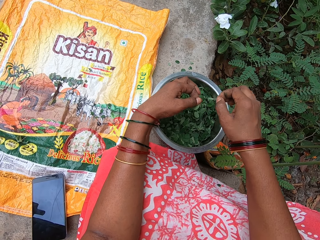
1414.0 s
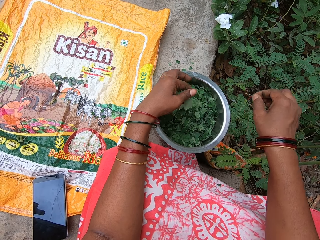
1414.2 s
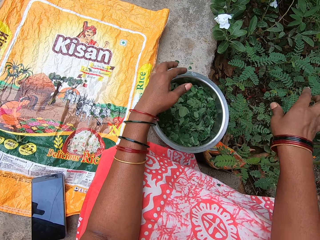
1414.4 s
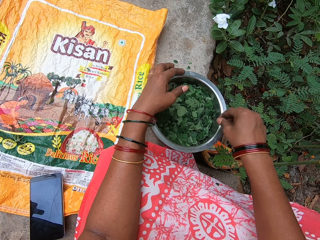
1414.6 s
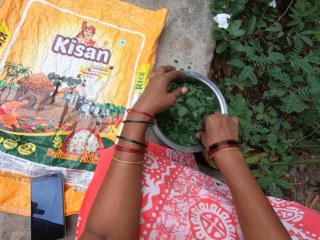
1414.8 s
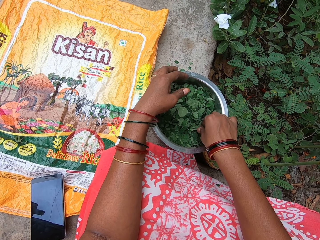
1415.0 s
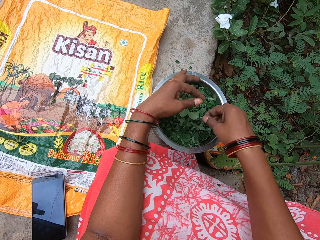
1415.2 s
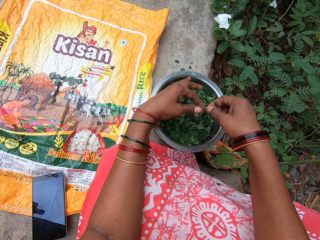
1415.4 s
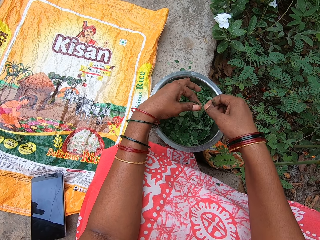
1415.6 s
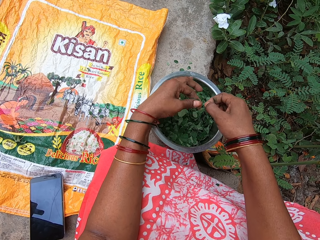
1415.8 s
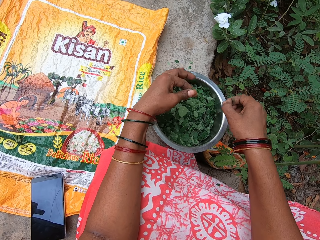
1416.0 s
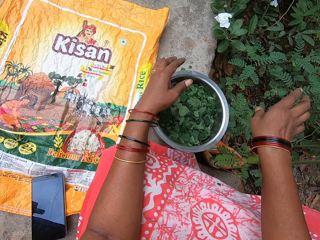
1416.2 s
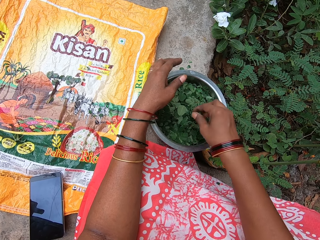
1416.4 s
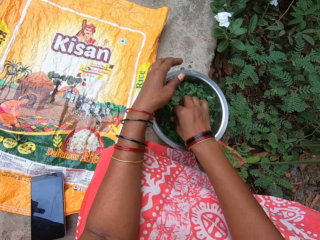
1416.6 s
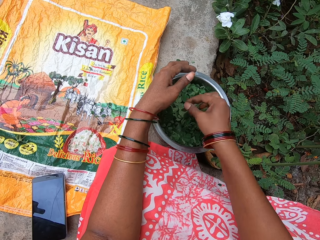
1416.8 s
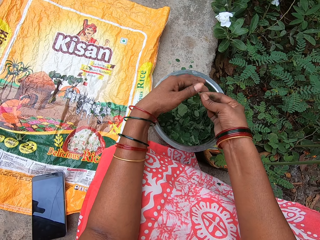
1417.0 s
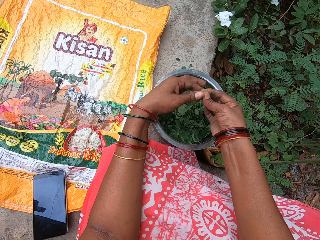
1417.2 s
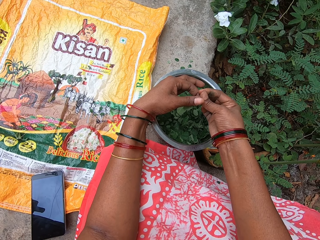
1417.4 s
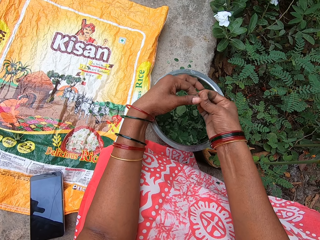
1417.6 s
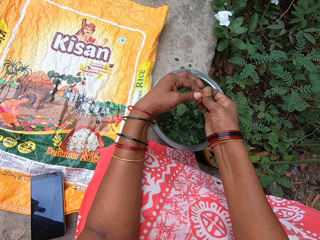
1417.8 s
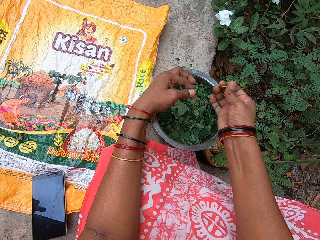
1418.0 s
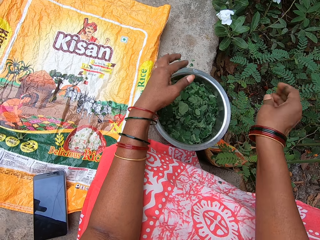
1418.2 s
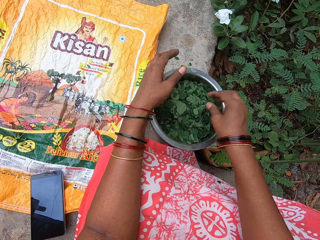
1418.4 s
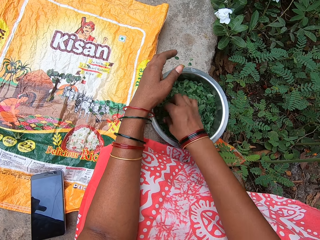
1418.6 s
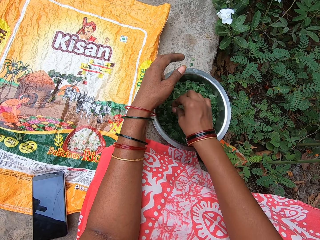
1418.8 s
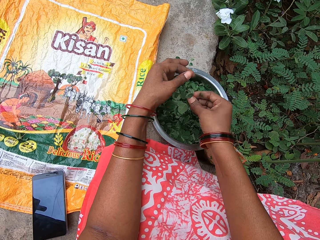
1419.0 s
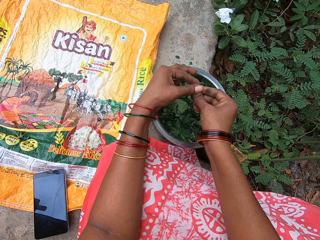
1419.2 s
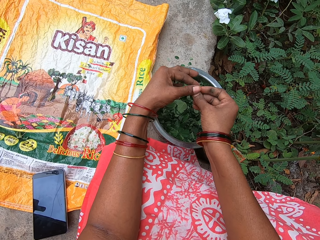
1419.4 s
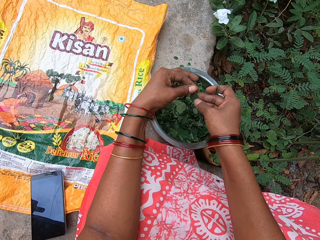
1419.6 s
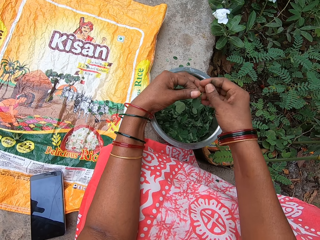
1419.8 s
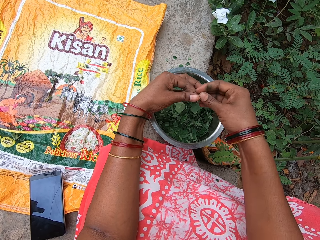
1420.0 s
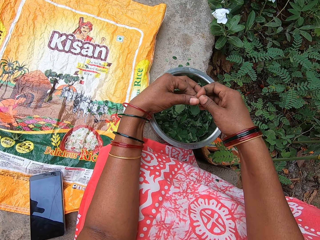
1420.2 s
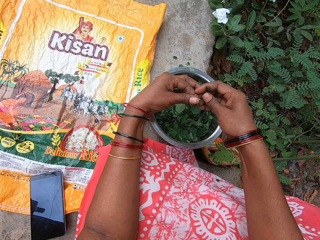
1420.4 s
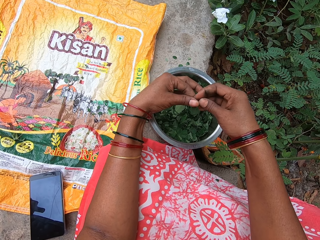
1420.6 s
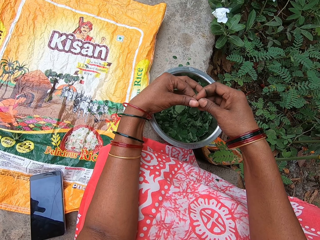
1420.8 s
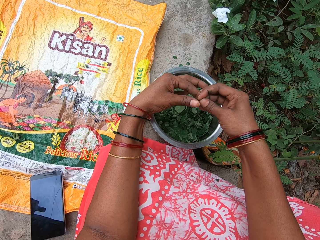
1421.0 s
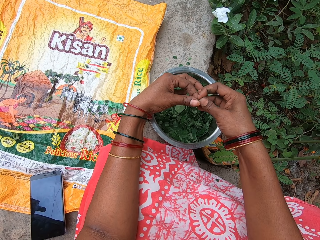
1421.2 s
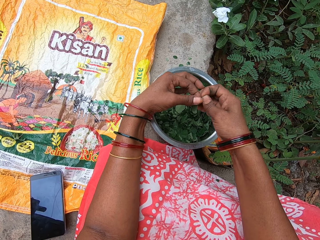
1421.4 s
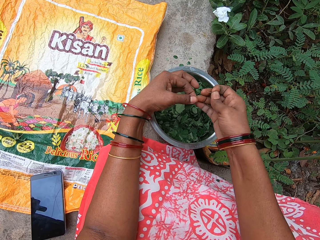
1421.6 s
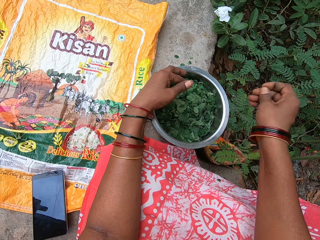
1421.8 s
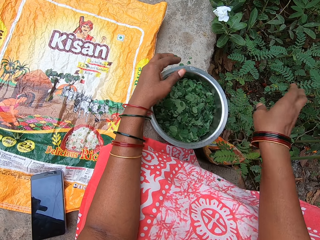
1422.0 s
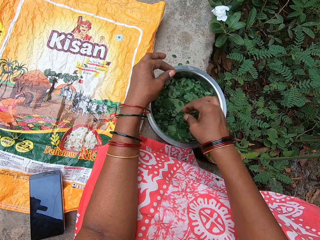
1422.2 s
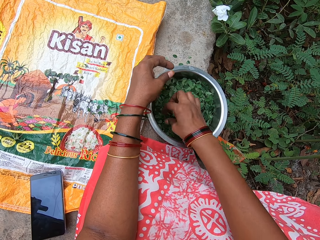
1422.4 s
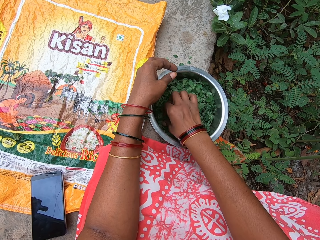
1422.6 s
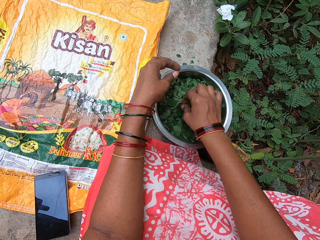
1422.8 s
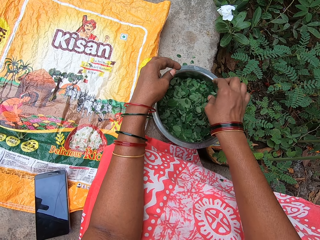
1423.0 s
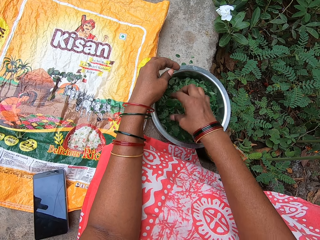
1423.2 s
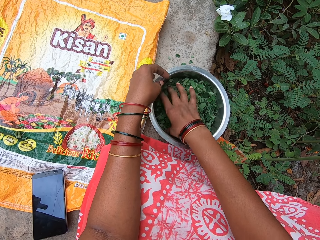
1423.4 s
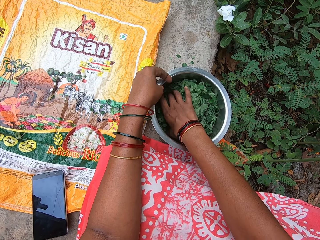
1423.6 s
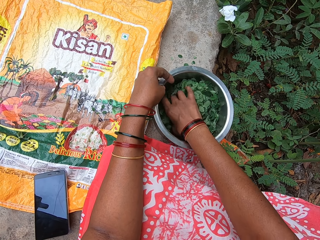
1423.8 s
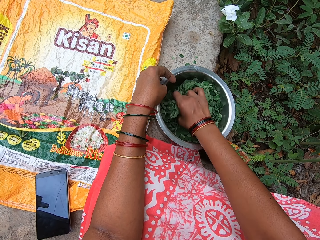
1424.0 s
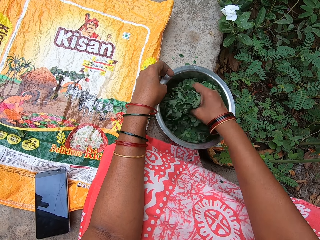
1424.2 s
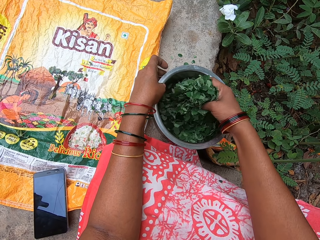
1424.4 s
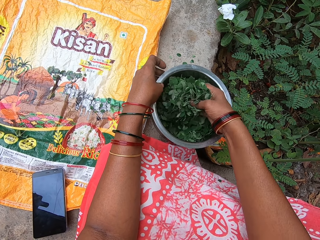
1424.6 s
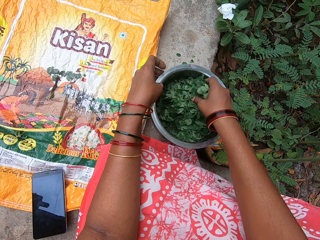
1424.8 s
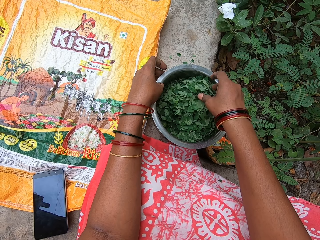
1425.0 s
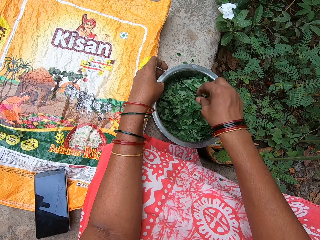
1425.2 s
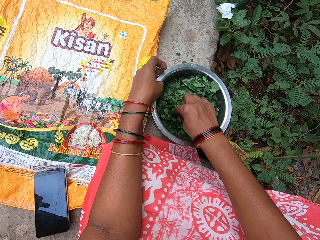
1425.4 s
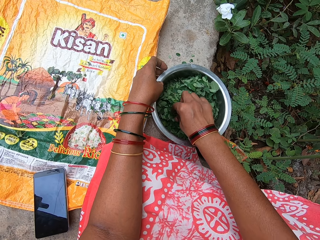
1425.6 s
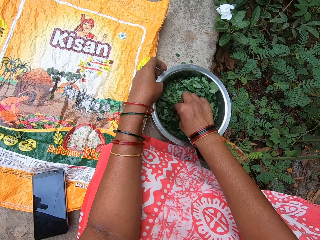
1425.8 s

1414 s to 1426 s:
The camera wearer drops the mint leaf into the bowl on the platform with her left hand. She tosses the stem on the ground with her right hand. She picks a mint leaf from the bowl on the platform with her right hand. She touches the mint leaf in her right hand with her left hand. She plucks a stem off the mint leaf in her left hand with her right hand. She drops the mint leaf into the bowl on the platform with her left hand. She tosses the stem on the ground with her right hand. She picks a mint leaf from the bowl on the platform with her right hand. She touches the mint leaf in her right hand with her left hand. She plucks a stem off the mint leaf in her left hand with her right hand. She drops the mint leaf into the bowl on the platform with her left hand. She tosses the stem on the ground with her right hand. She picks a mint leaf from the bowl on the platform with her right hand. She touches the mint leaf in her right hand with her left hand. She plucks a stem off the mint leaf in her left hand with her right hand. She drops the mint leaf into the bowl on the platform with her left hand. She tosses the stem on the ground with her right hand. She picks a mint leaf from the bowl on the platform with her right hand. She moves mint leaves in the bowl on the platform with her right hand.

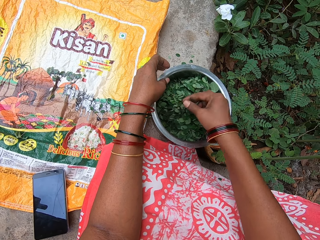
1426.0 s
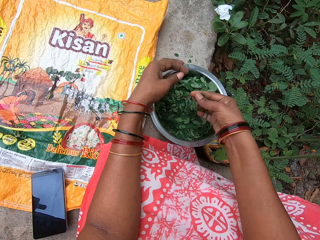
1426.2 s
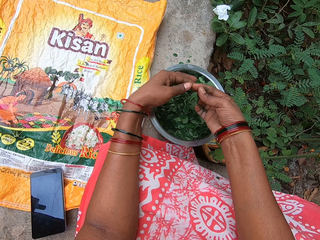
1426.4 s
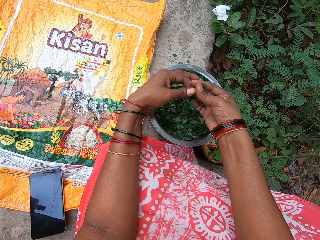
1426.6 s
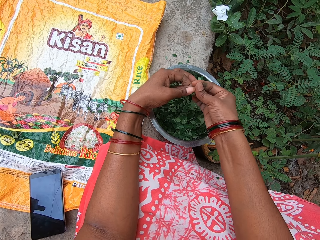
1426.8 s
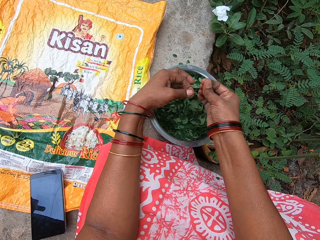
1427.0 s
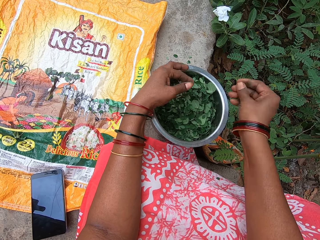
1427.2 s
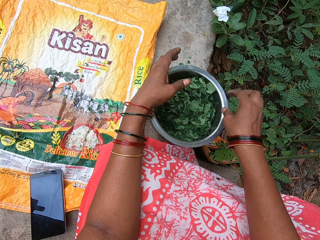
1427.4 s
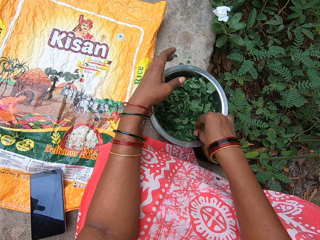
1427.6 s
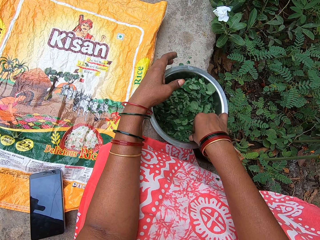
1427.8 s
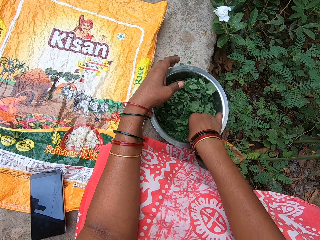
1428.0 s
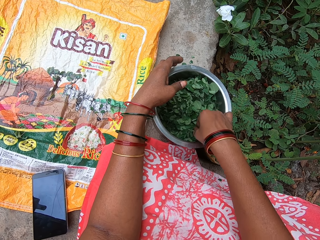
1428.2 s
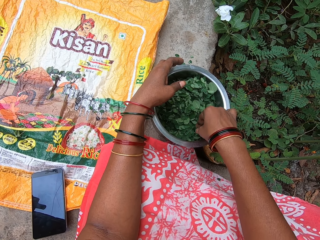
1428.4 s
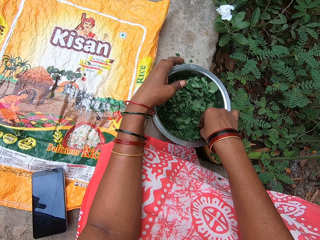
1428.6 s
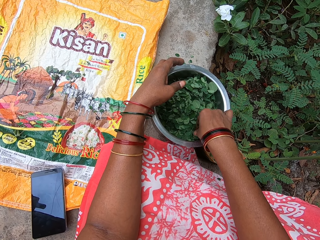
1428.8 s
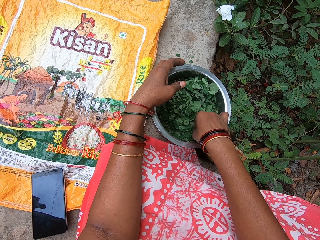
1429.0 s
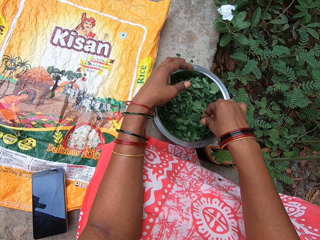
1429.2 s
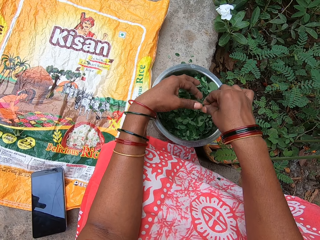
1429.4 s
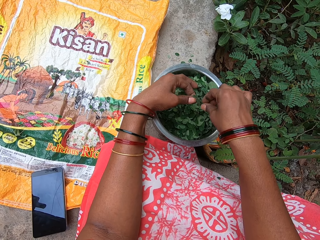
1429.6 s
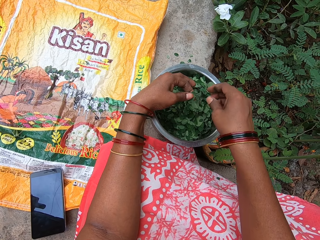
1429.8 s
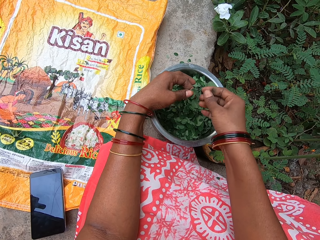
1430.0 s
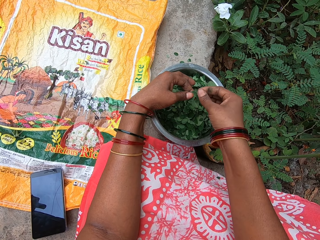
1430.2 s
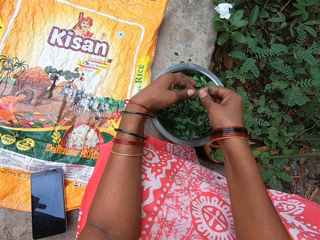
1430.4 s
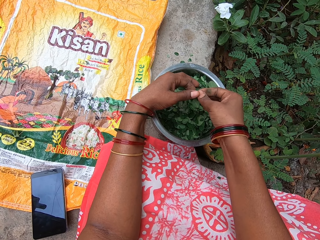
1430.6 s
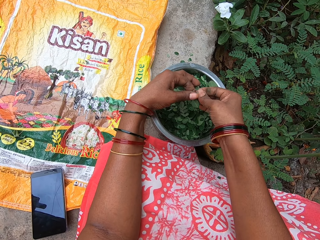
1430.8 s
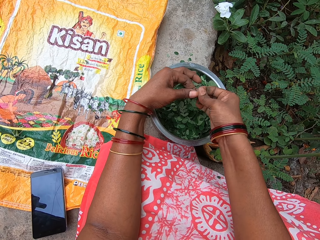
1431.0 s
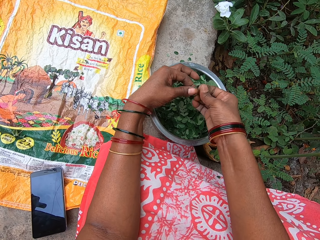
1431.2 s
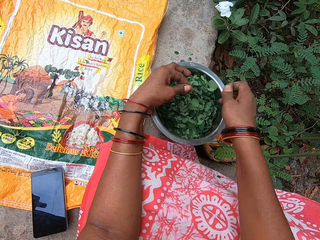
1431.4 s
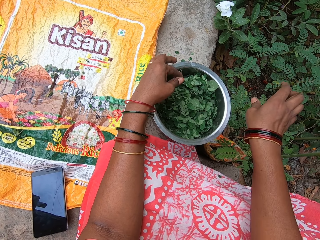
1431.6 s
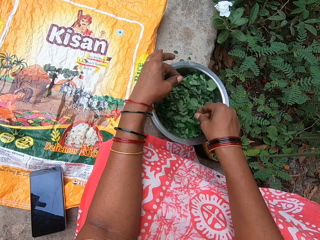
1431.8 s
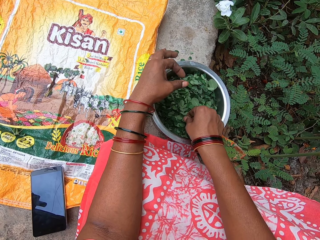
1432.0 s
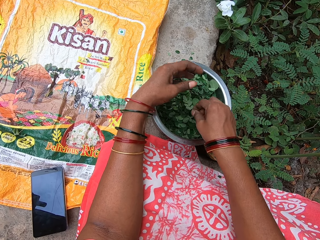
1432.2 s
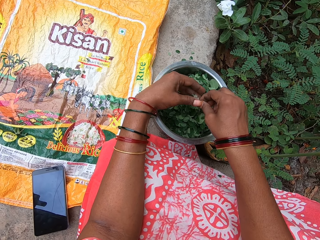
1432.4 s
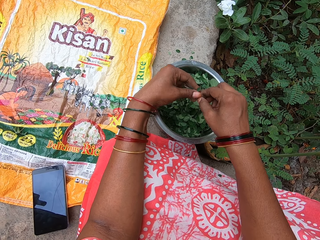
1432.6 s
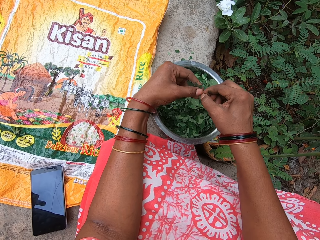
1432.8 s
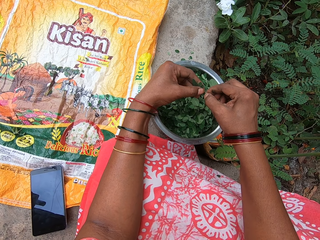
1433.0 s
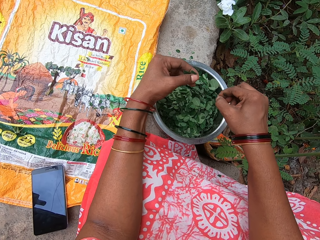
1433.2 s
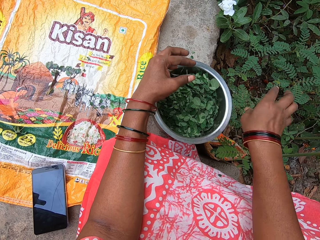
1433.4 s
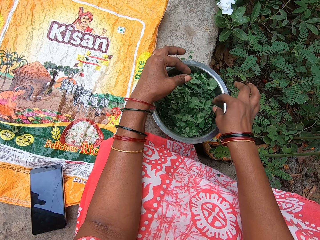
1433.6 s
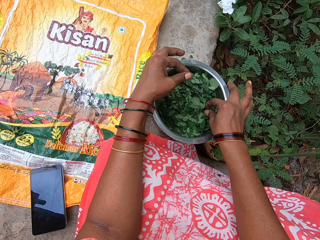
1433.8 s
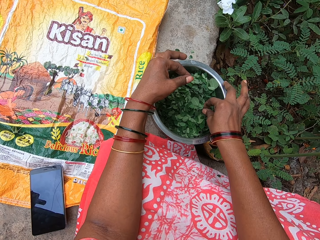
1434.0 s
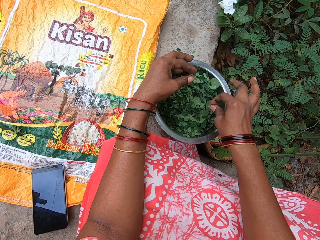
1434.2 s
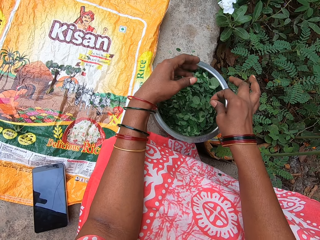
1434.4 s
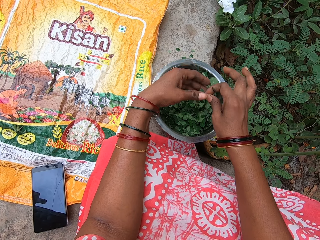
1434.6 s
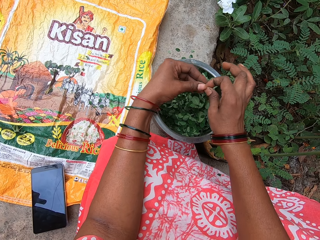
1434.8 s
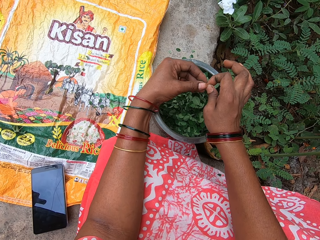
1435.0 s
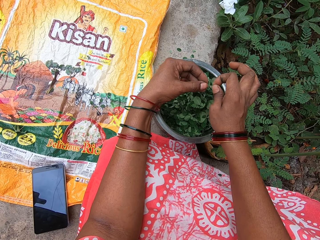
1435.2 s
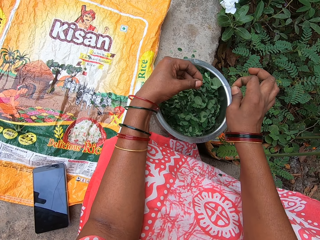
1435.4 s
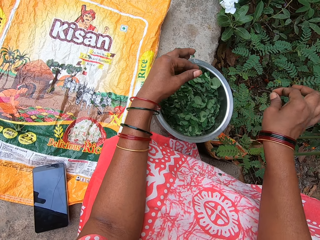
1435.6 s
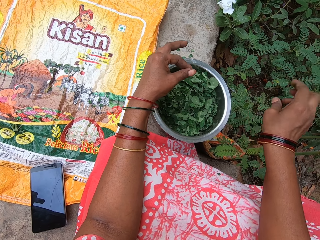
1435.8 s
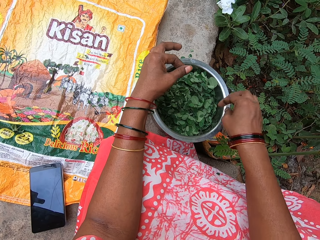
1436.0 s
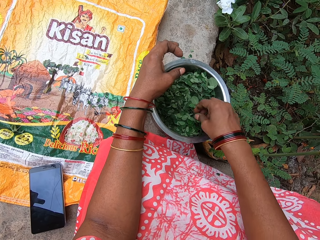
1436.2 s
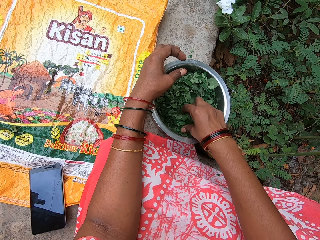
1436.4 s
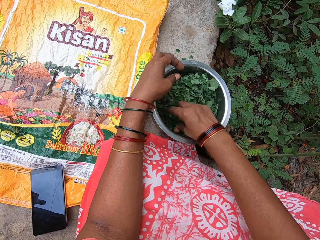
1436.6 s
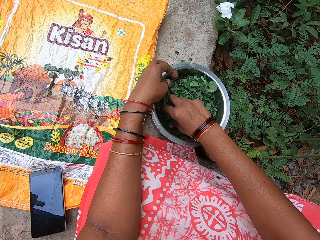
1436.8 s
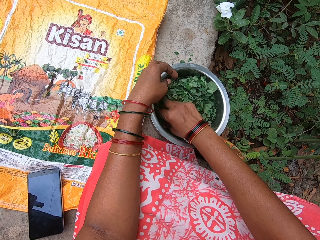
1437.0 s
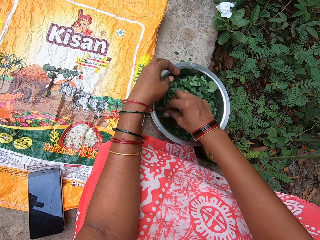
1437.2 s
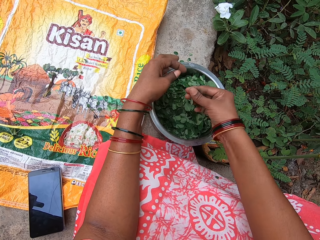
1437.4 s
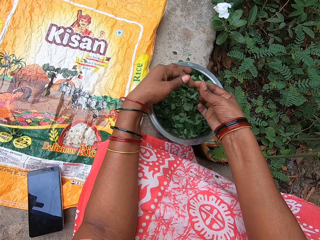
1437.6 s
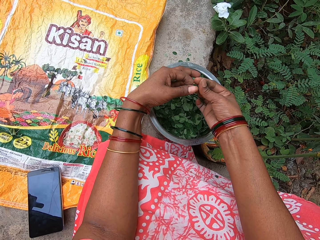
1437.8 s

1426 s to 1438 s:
The camera wearer picks a mint leaf from the bowl on the platform with her right hand. She touches the mint leaf in her right hand with her left hand. She plucks a stem off the mint leaf in her left hand with her right hand. She drops the mint leaf into the bowl on the platform with her left hand. She tosses the stem on the ground with her right hand. She picks a mint leaf from the bowl on the platform with her right hand. She touches the mint leaf in her right hand with her left hand. She plucks a stem off the mint leaf in her left hand with her right hand. She drops the mint leaf into the bowl on the platform with her left hand. She tosses the stem on the ground with her right hand. She picks a mint leaf from the bowl on the platform with her right hand. She touches the mint leaf in her right hand with her left hand. She plucks a stem off the mint leaf in her left hand with her right hand. She drops the mint leaf into the bowl on the platform with her left hand. She tosses the stem on the ground with her right hand. She picks a mint leaf from the bowl on the platform with her right hand. She touches the mint leaf in her right hand with her left hand. She plucks a stem off the mint leaf in her left hand with her right hand. She drops the mint leaf into the bowl on the platform with her left hand. She tosses the stem on the ground with her right hand. She picks a mint leaf from the bowl on the platform with her right hand.
